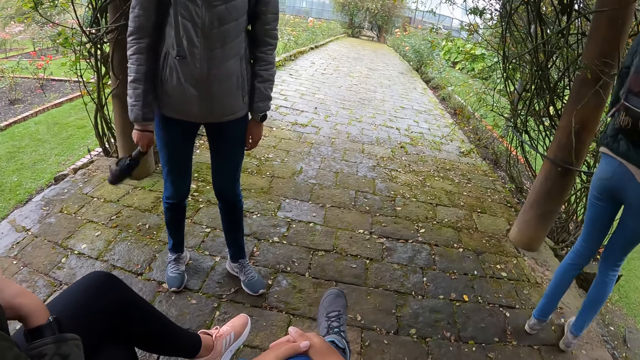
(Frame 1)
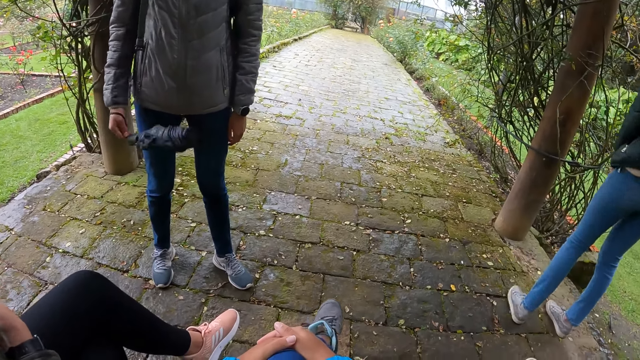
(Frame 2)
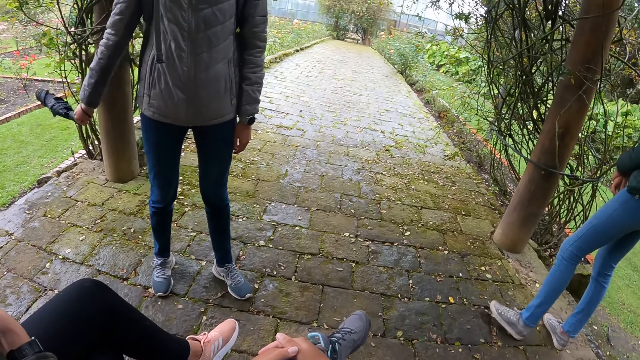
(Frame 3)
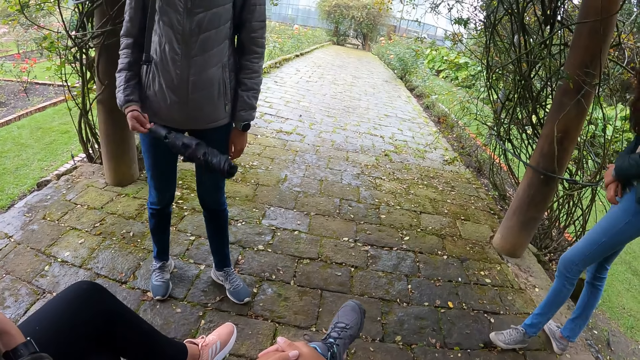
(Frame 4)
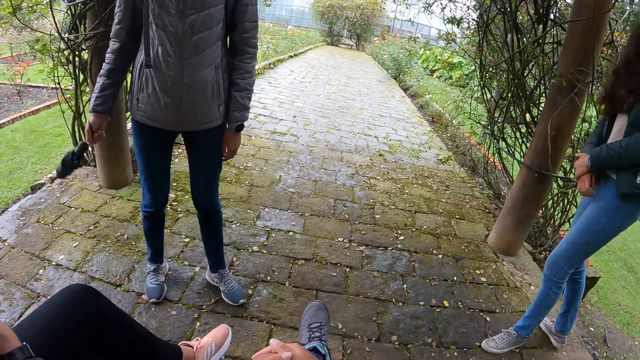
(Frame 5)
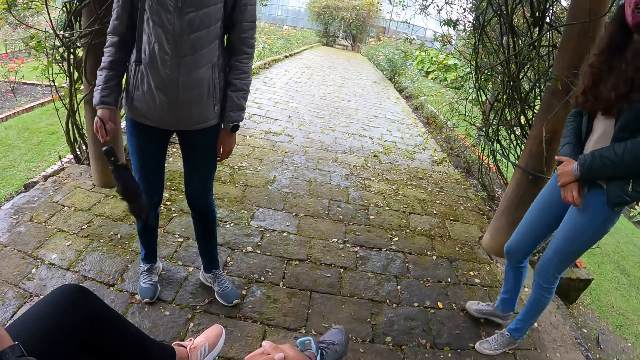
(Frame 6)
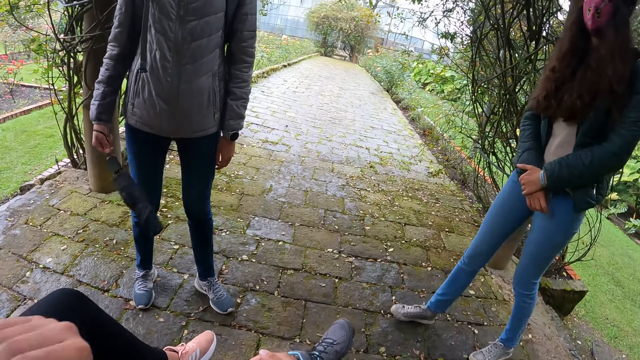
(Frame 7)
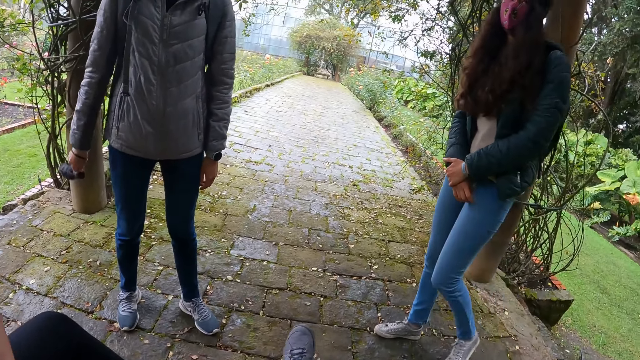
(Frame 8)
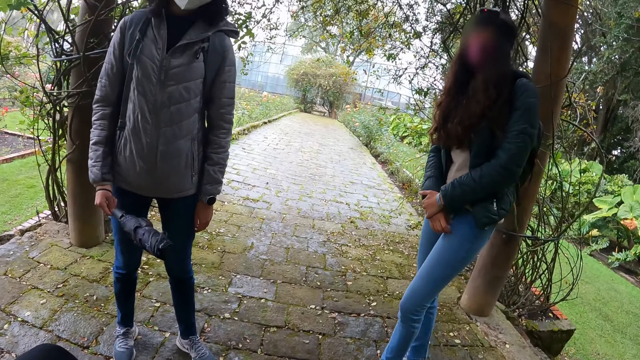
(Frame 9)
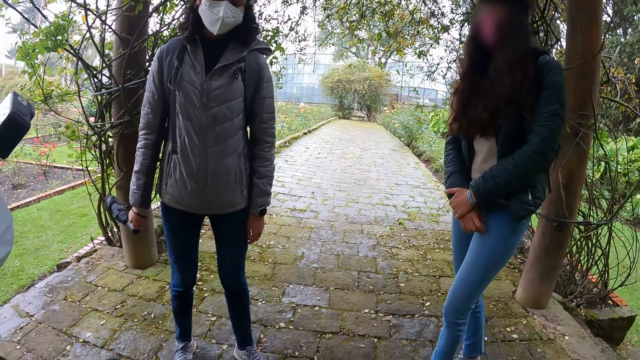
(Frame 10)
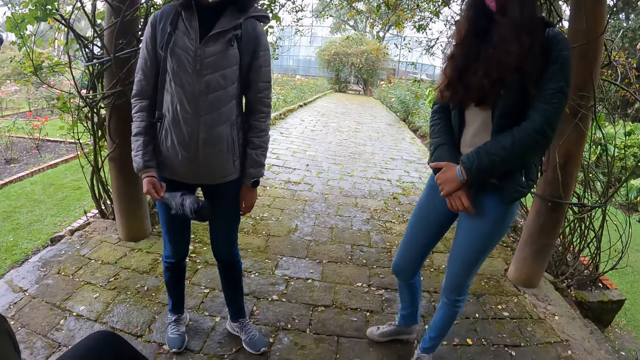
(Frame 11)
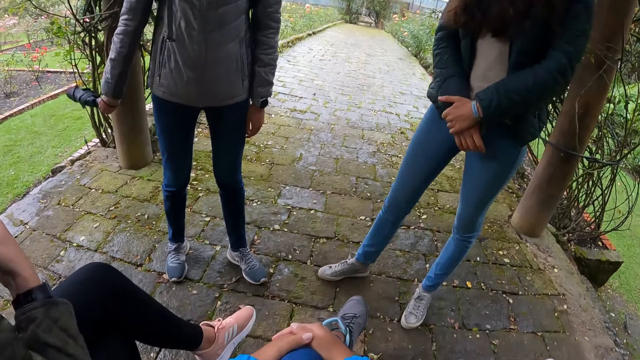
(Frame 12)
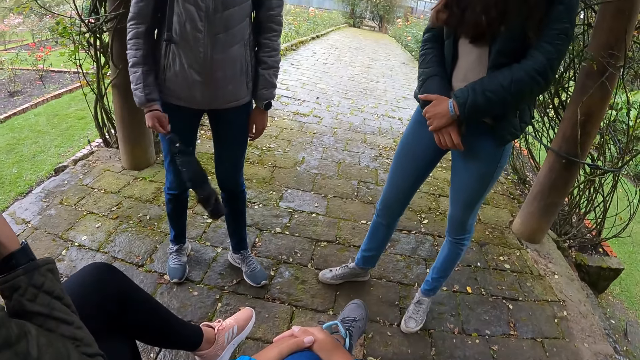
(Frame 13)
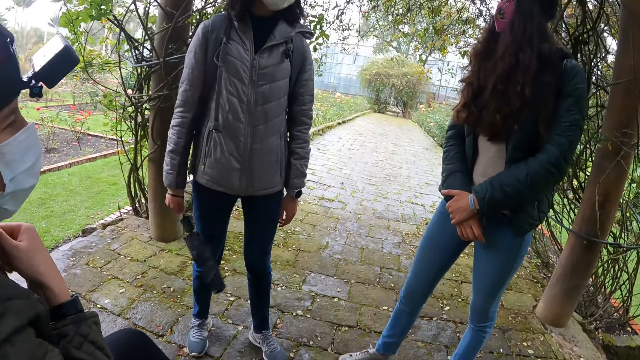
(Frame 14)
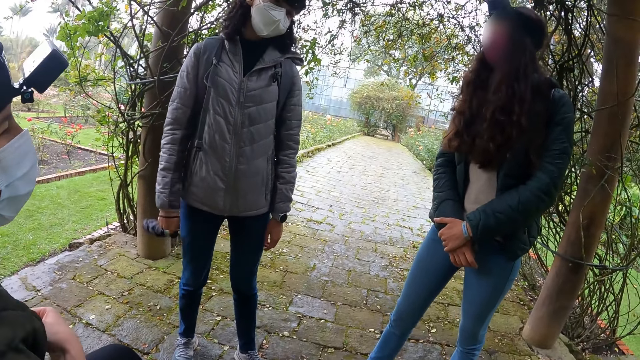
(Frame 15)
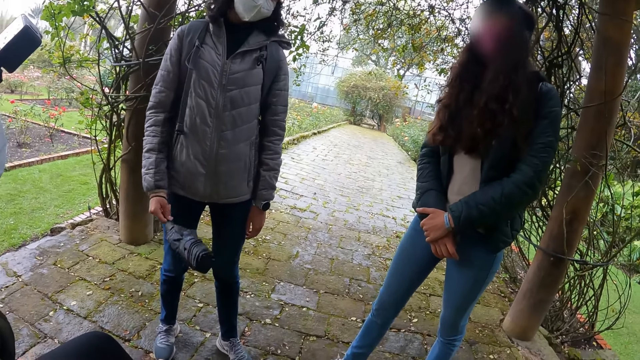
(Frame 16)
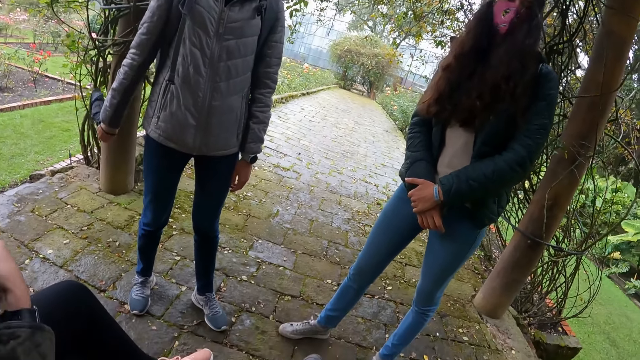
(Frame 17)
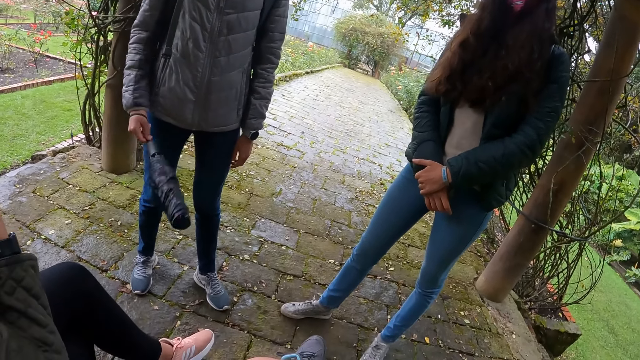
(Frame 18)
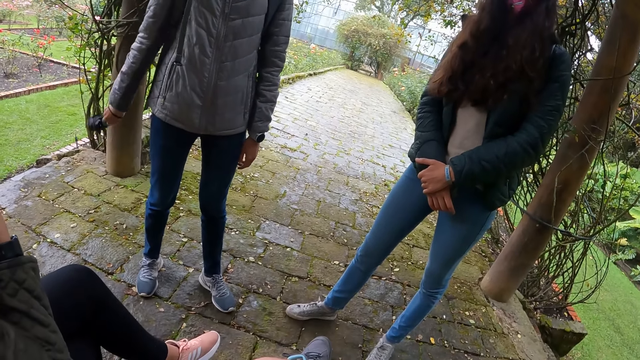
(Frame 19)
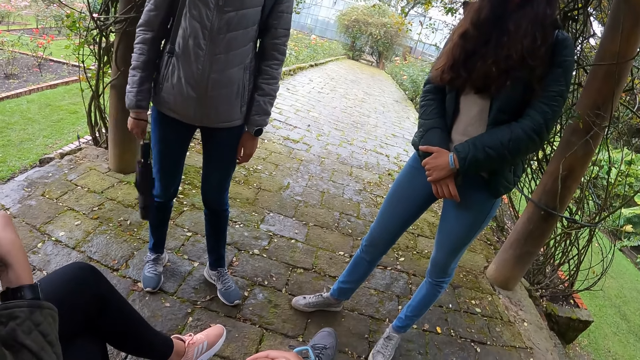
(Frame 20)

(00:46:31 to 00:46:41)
A woman touches the jacket. Another woman swings the umbrella. A third woman walks around. The first woman moves a zip. The third woman interacts with the camera wearer and the other women. The second woman swings the umbrella.

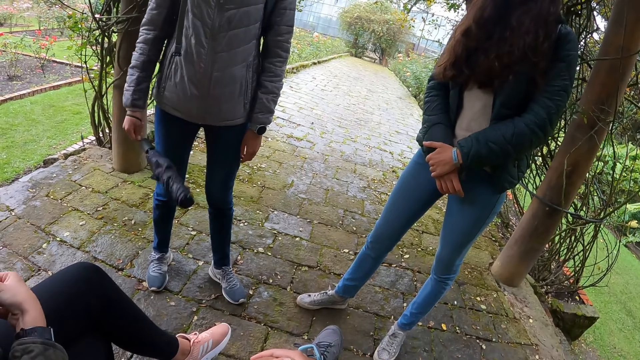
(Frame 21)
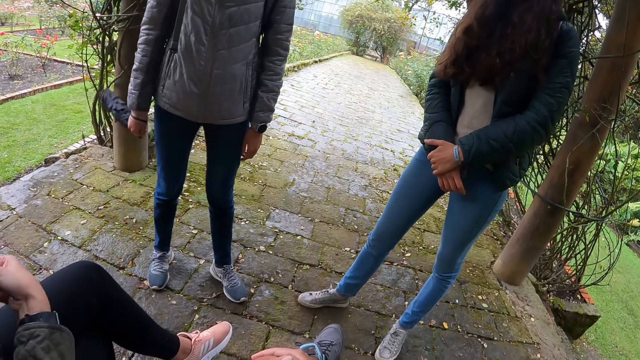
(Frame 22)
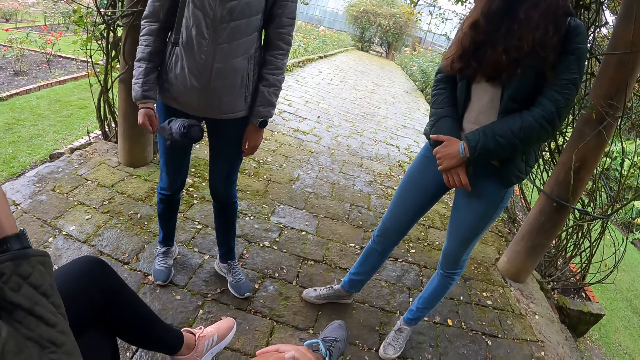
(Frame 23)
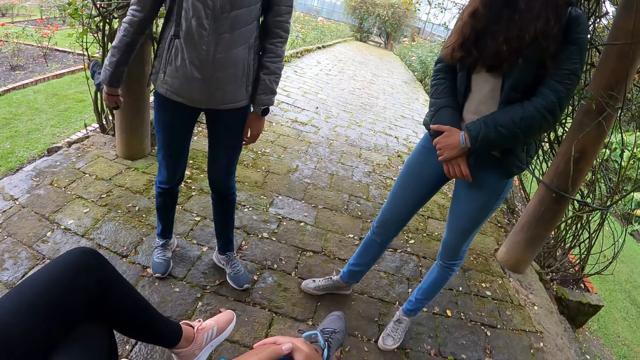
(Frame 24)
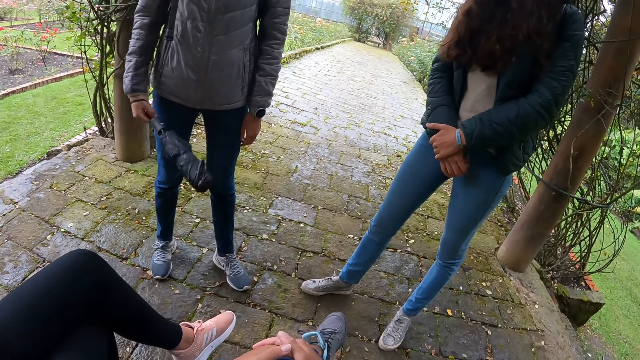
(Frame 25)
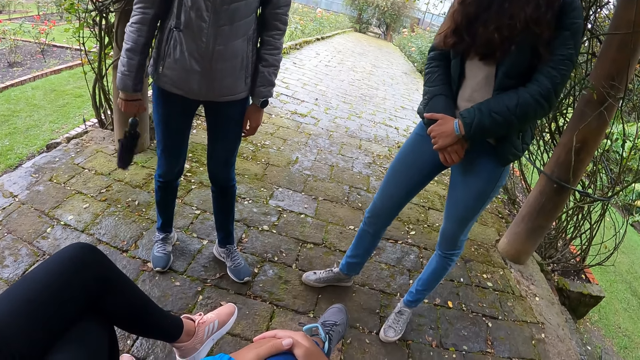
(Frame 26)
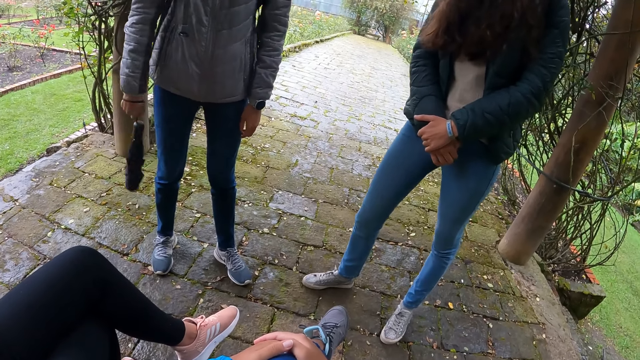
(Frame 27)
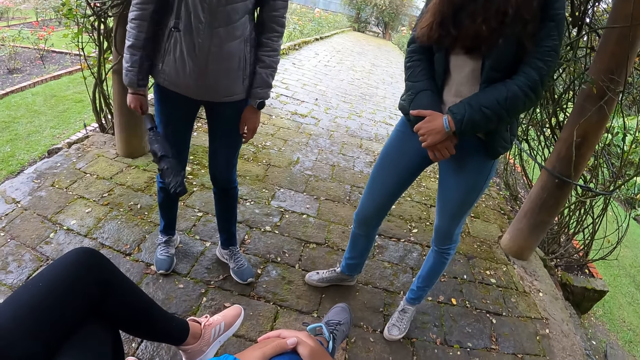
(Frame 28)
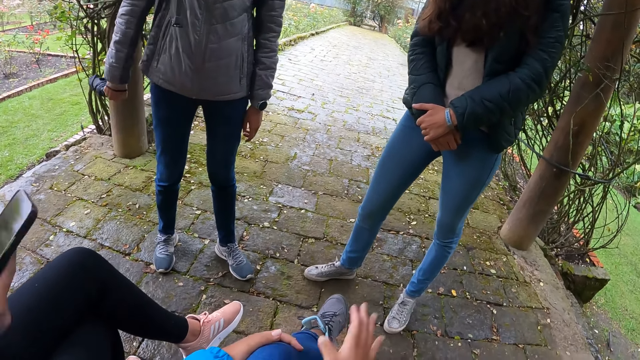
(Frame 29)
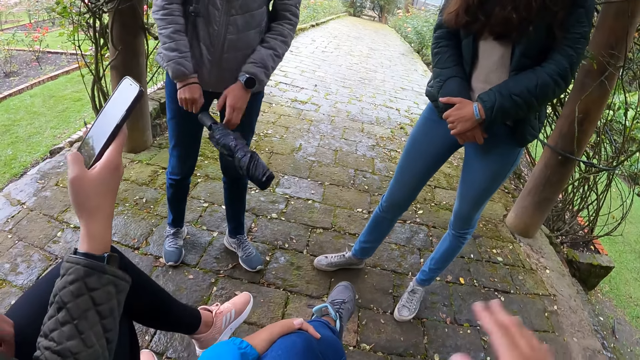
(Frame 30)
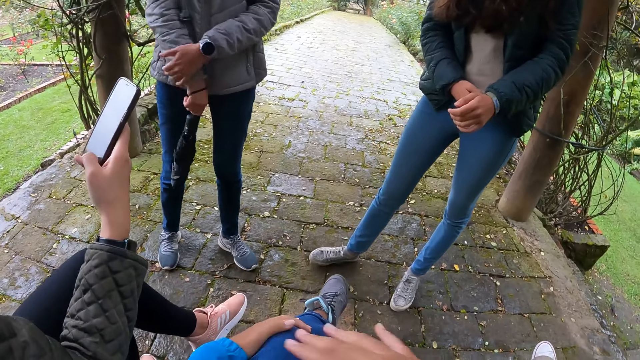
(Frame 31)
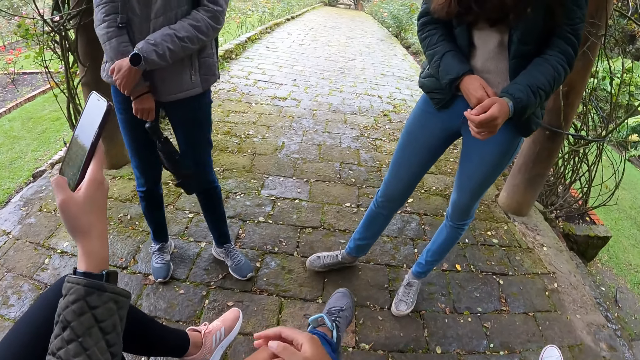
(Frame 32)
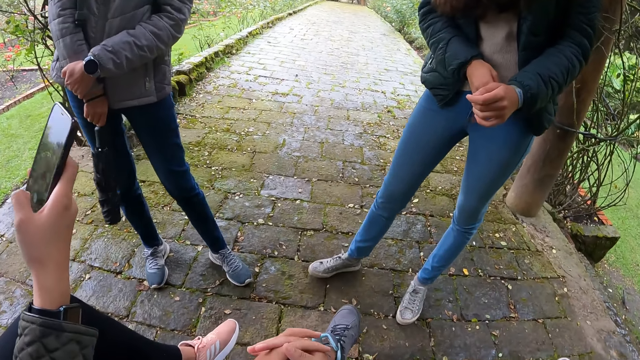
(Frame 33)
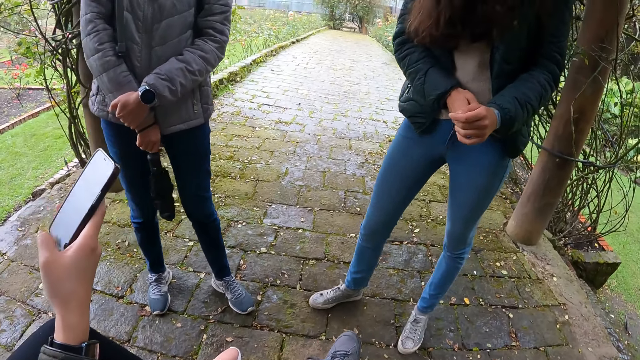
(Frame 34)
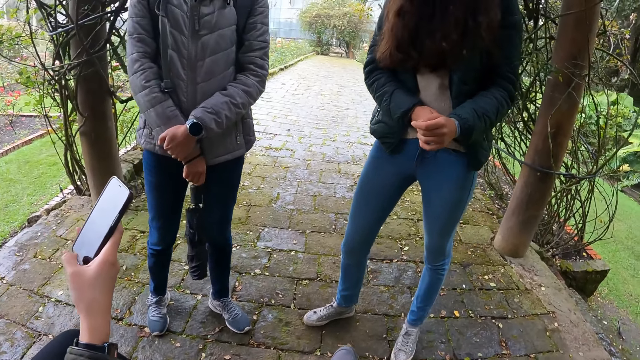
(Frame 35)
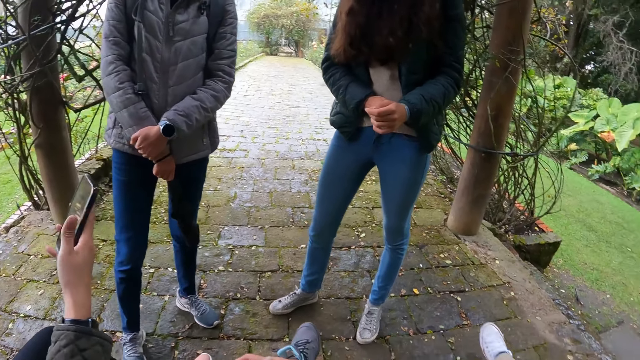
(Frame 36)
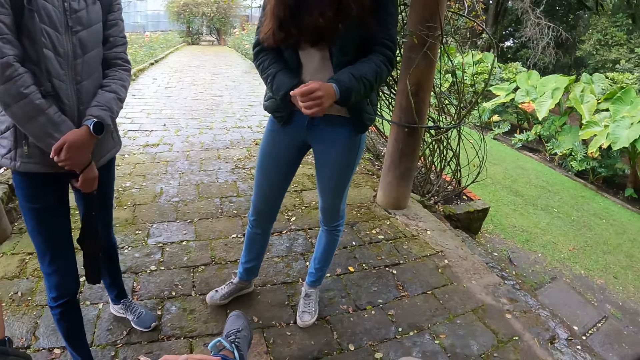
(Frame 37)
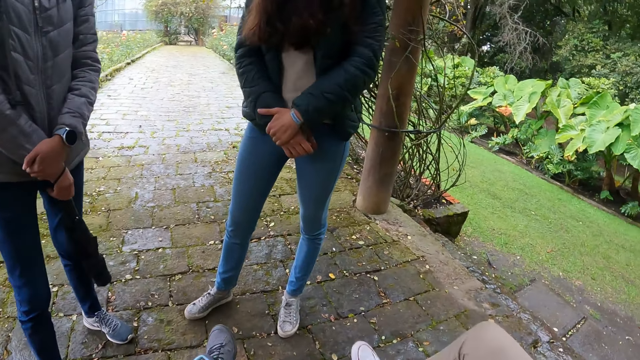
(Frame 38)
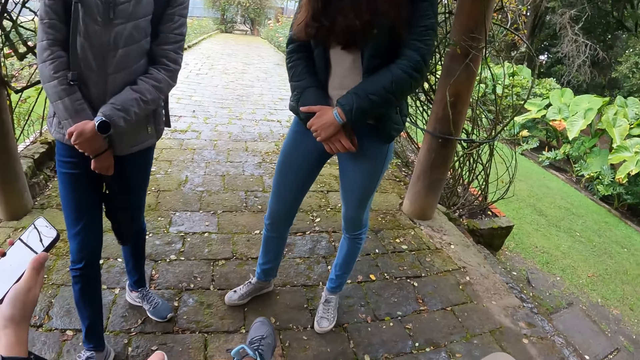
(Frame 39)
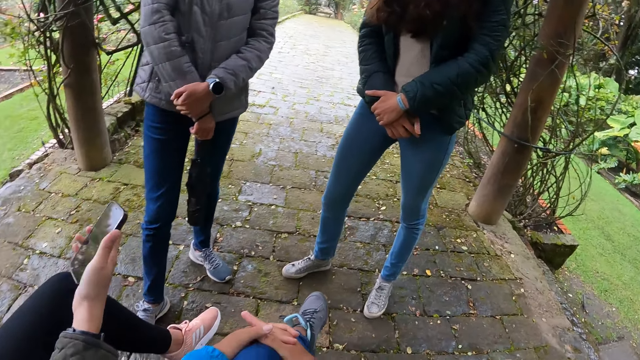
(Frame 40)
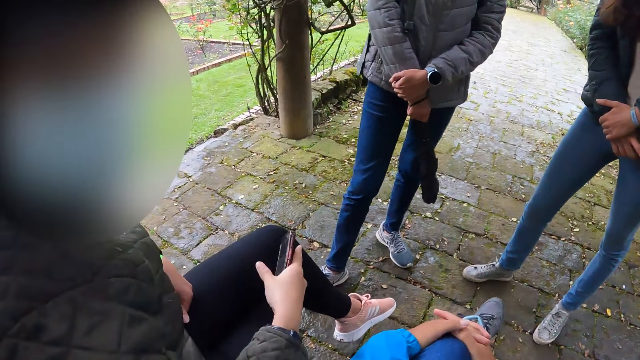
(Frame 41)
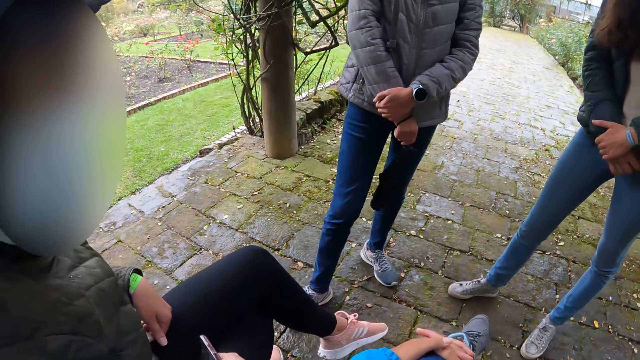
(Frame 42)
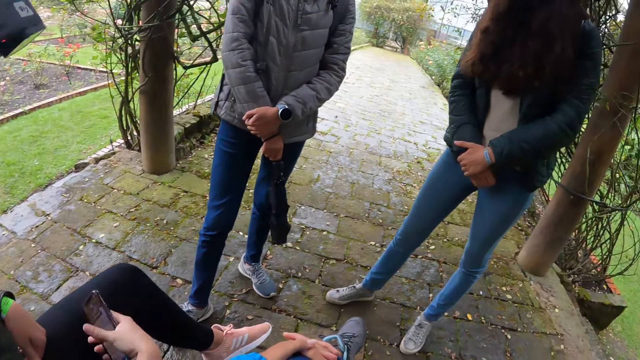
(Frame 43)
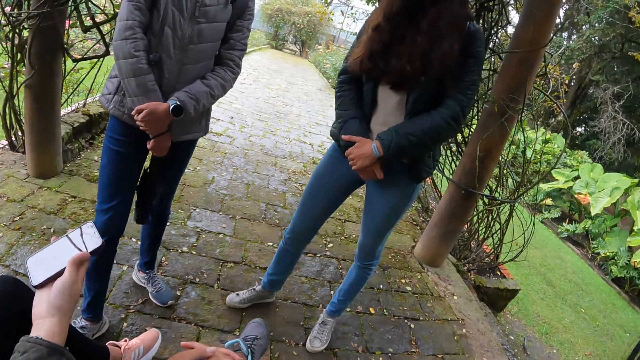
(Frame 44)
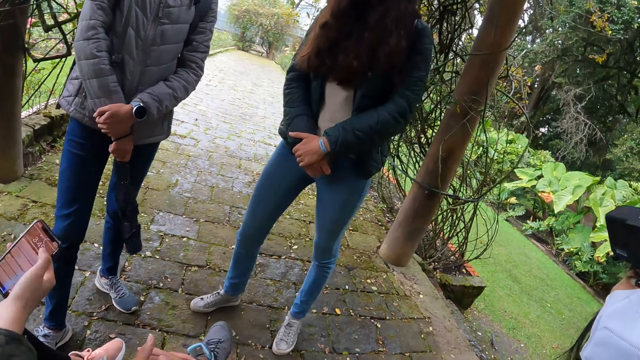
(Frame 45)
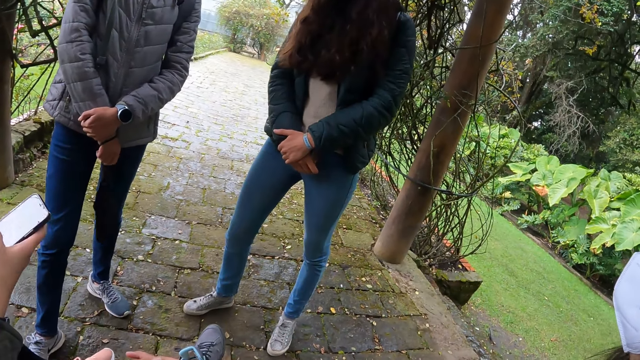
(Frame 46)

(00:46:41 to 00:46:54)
A woman moves a zip. Another woman swings the umbrella. The first woman holds a phone with her right hand. The camera wearer moves their hand. The first woman operates the phone with her right hand. The second woman swings the umbrella. A third woman moves the foot. The first woman puts the phone away. The second woman swings the umbrella. The first woman holds the phone with the right hand.
